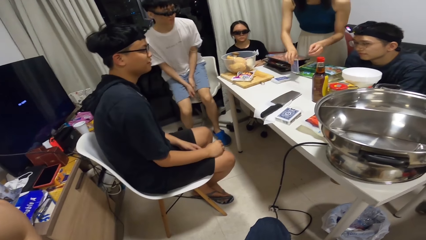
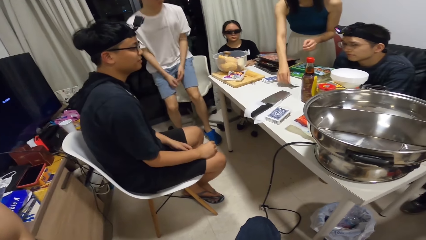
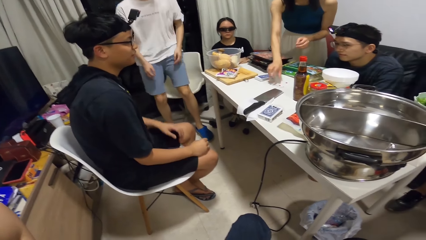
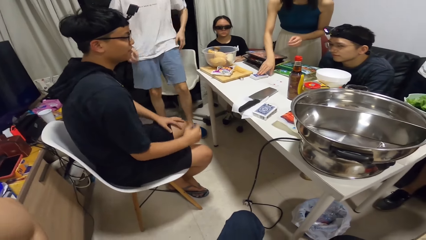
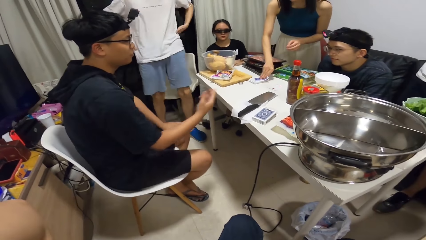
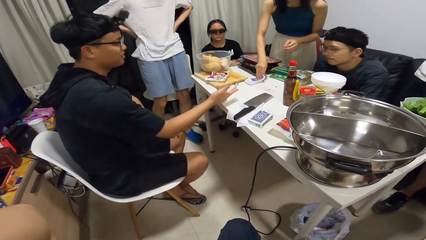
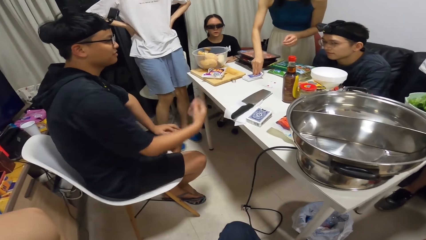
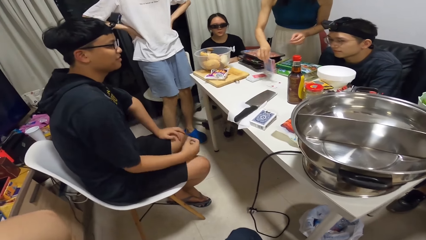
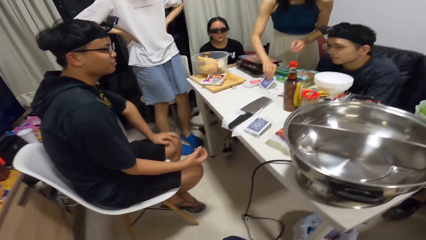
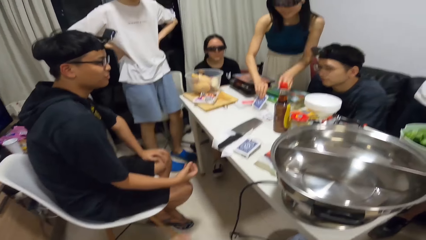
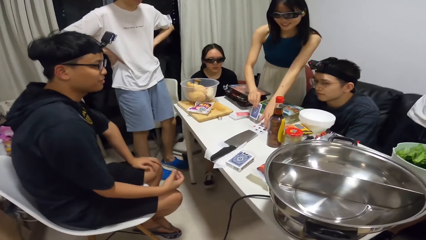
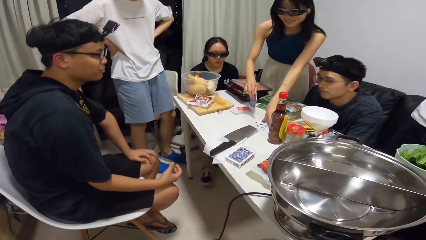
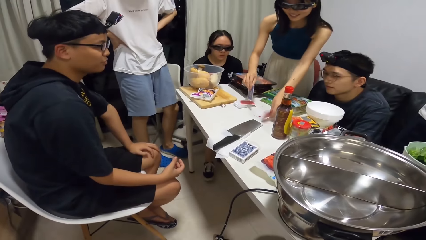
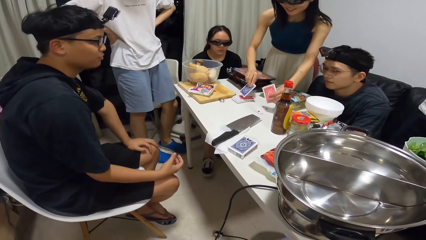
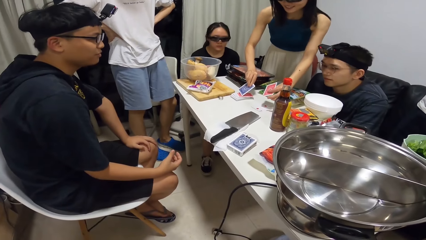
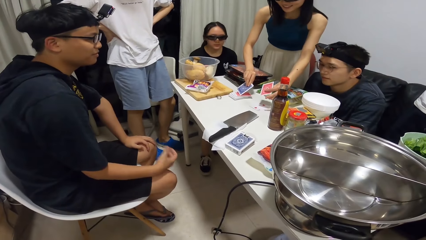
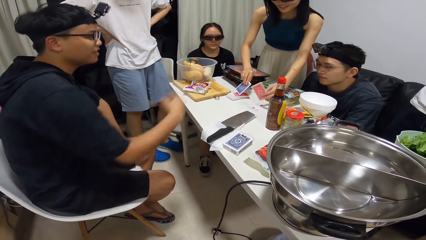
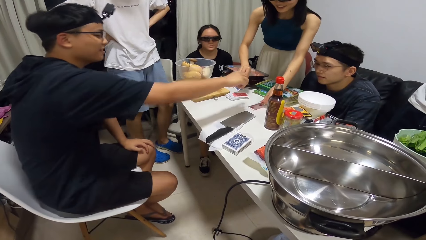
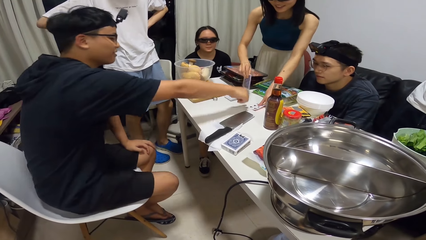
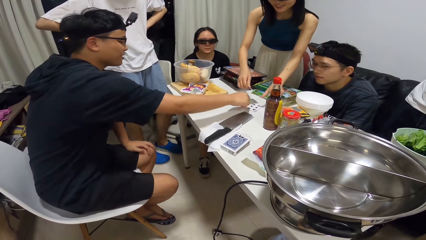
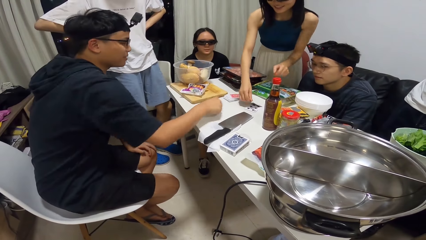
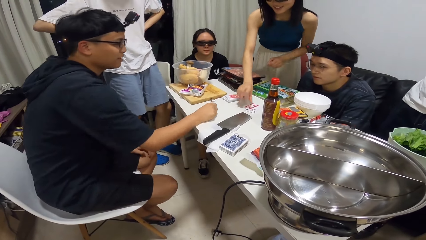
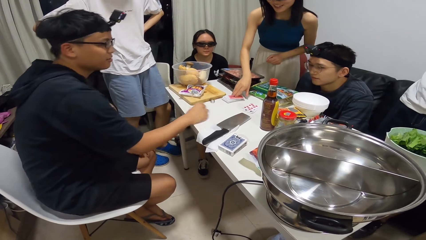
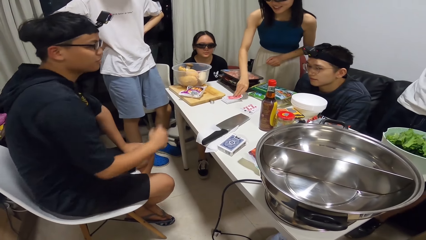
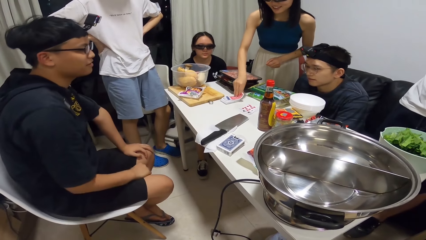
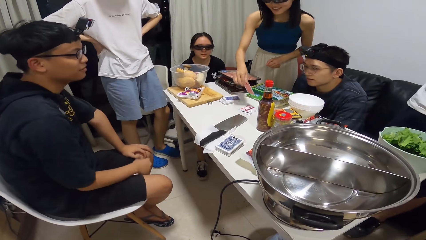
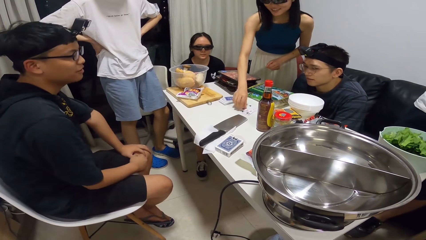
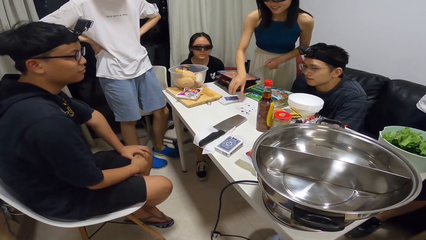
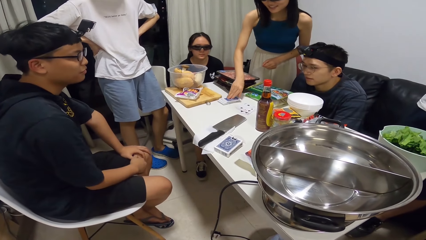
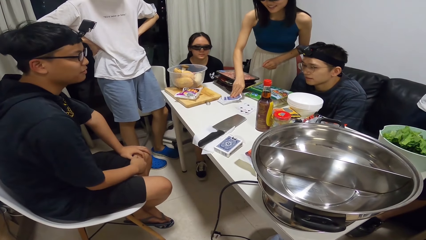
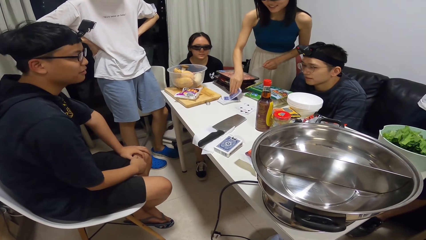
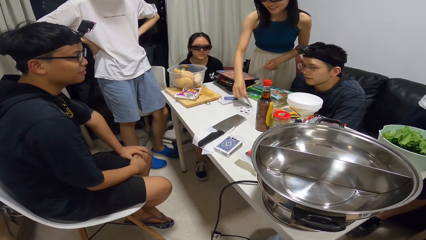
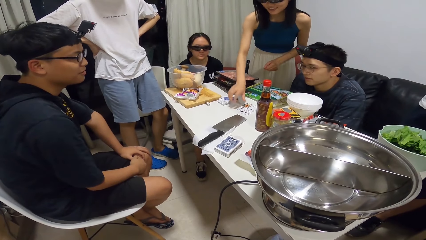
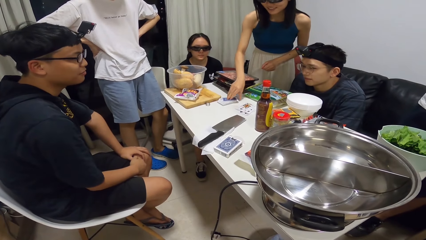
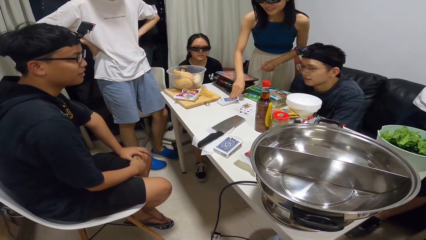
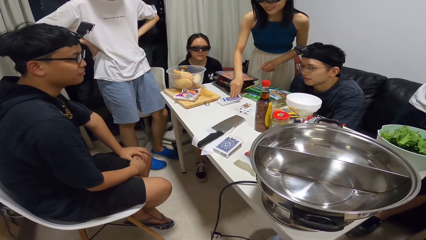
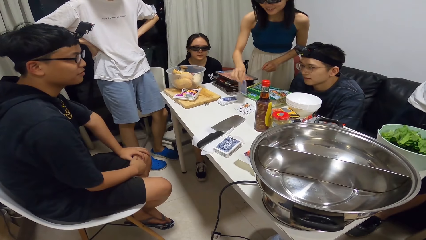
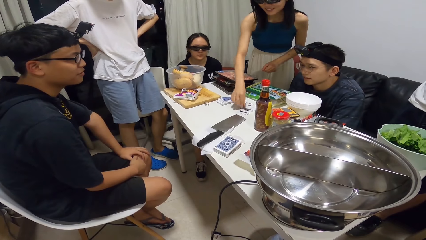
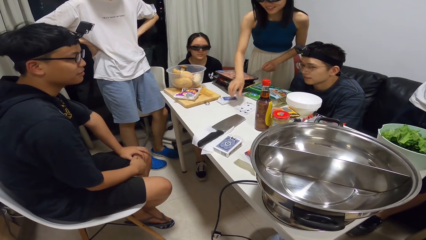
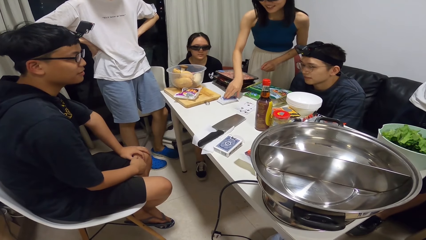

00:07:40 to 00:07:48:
The woman opens the cards on the table with her right hand. She counts the cards on the table. She picks up a card on the table with her left hand.

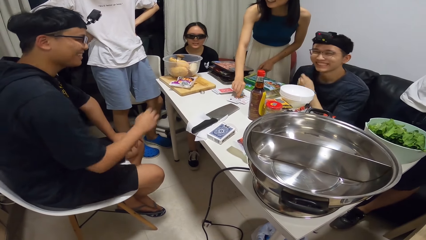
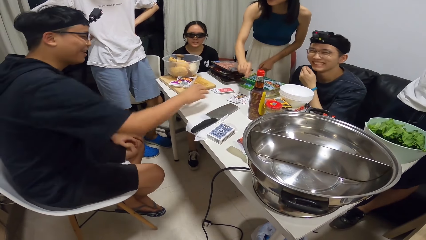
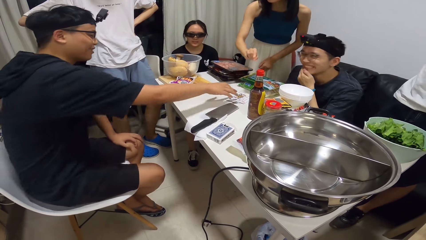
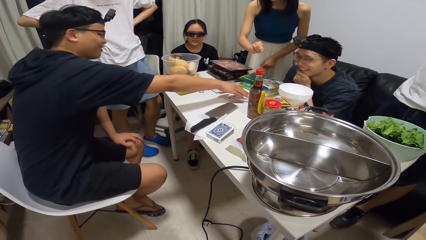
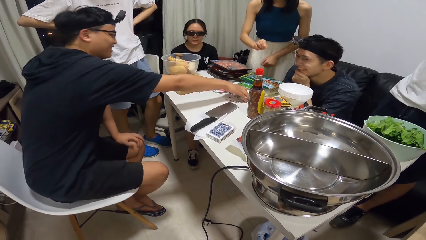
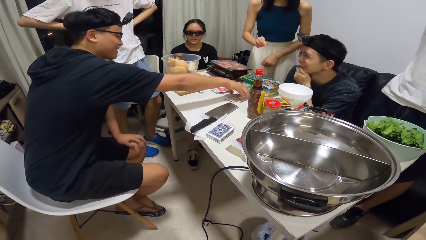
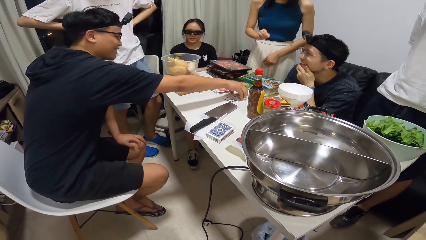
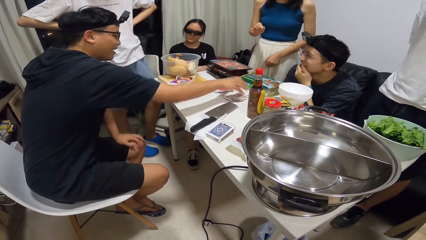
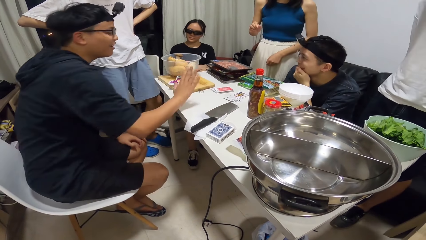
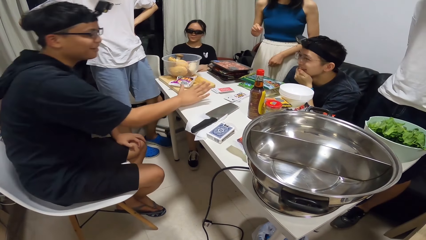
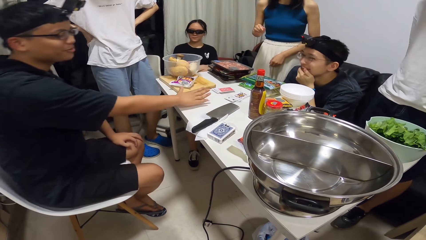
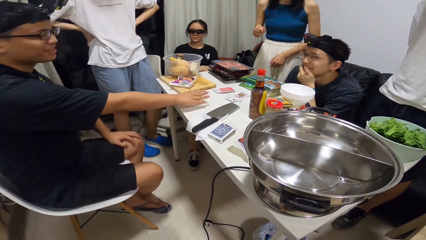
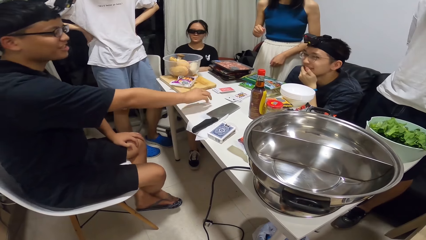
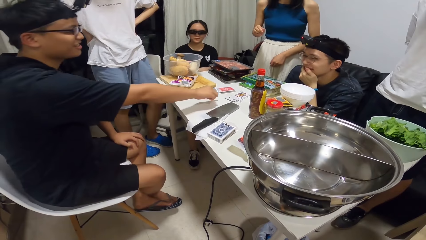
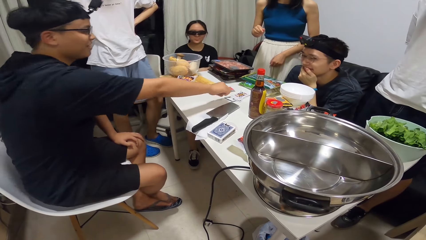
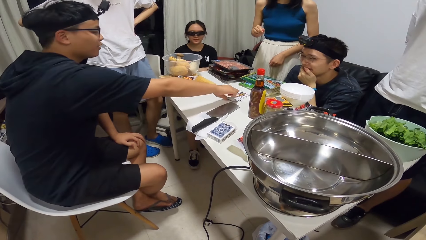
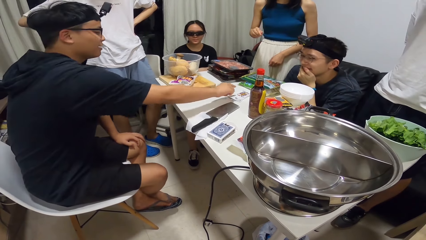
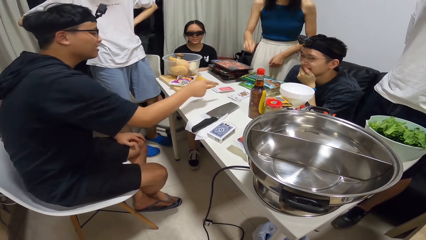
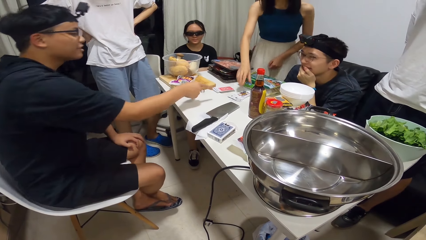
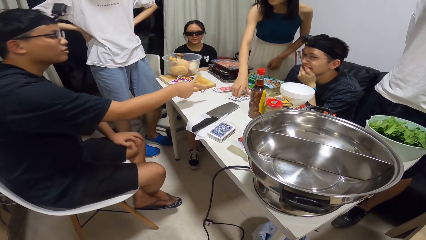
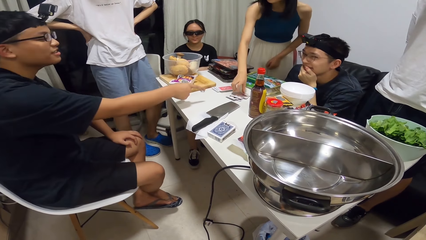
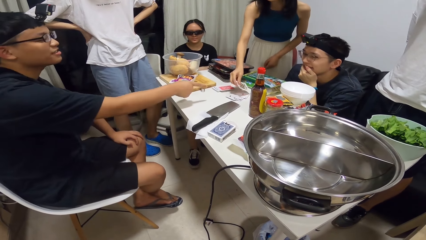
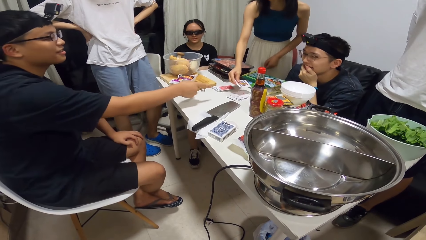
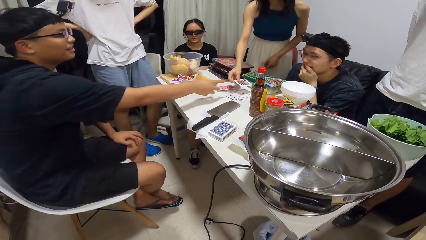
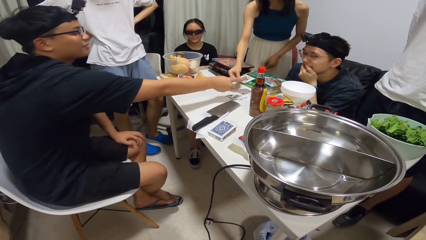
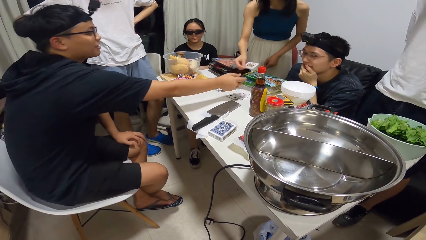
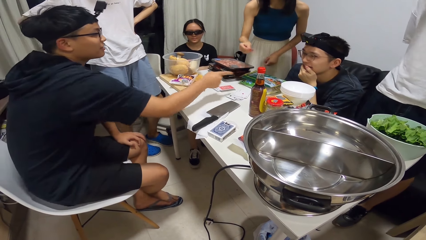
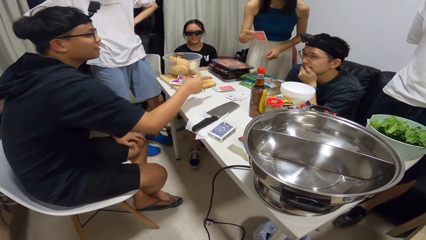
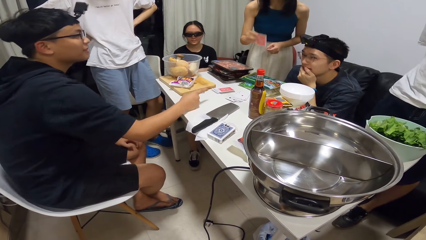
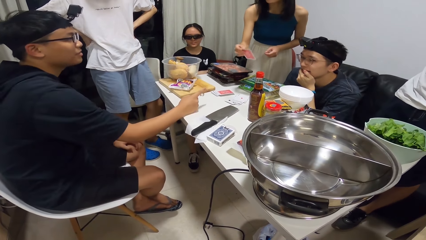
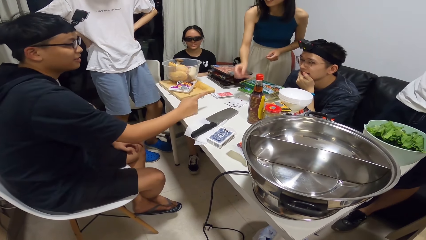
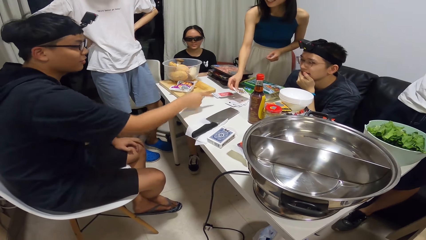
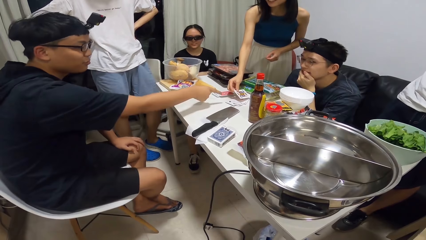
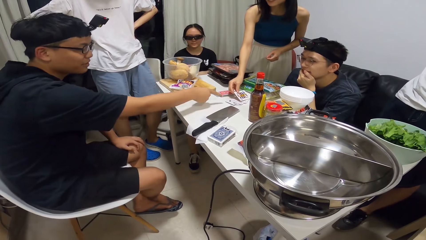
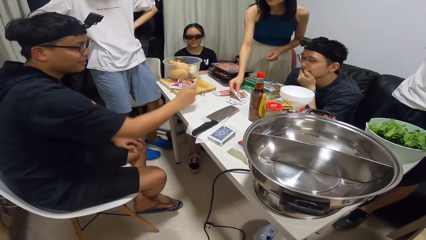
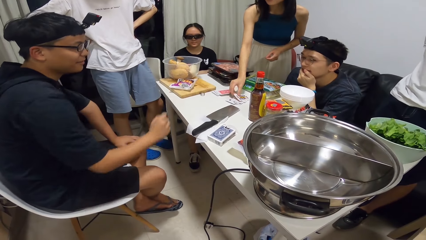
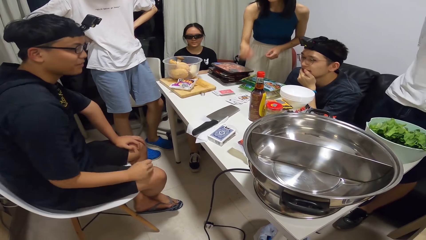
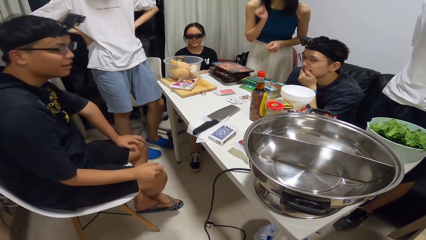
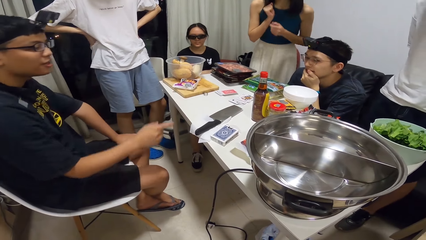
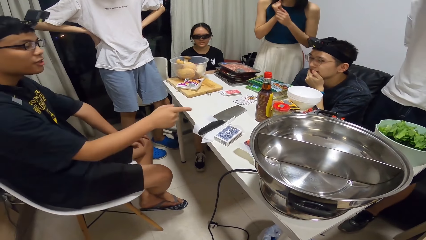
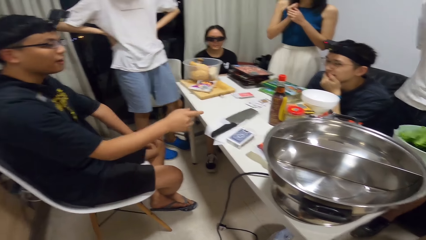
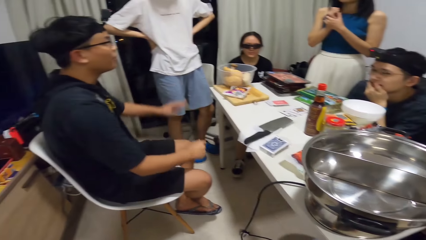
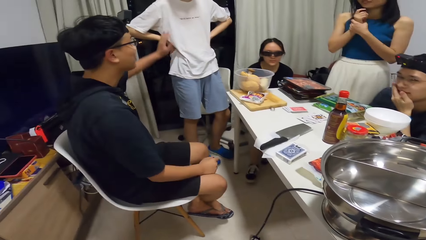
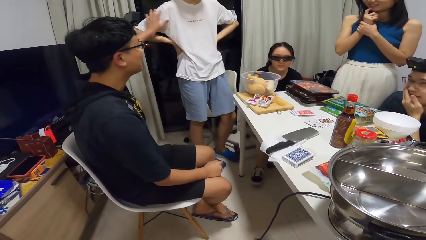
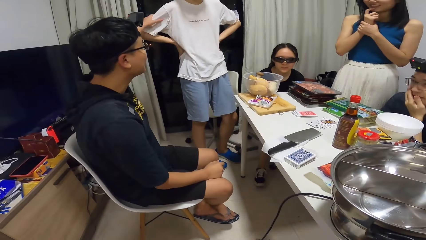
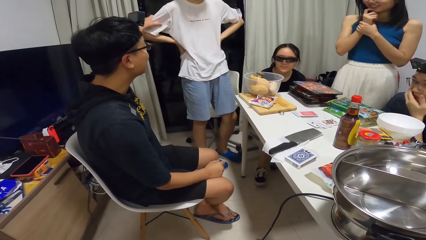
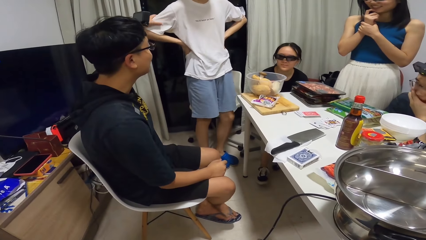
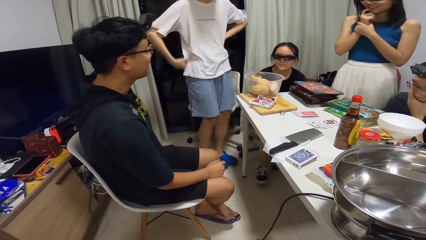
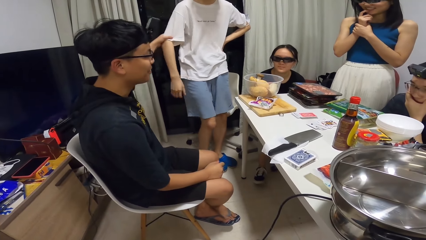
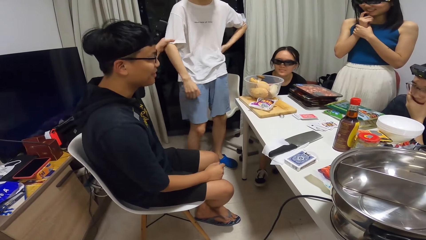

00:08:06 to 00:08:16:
A man takes the card on the table. He touches a person.
